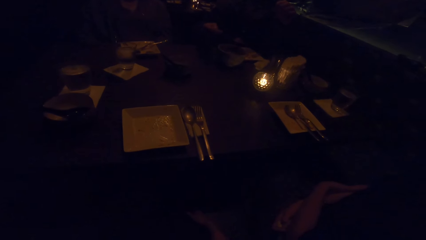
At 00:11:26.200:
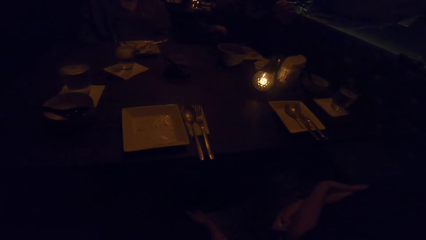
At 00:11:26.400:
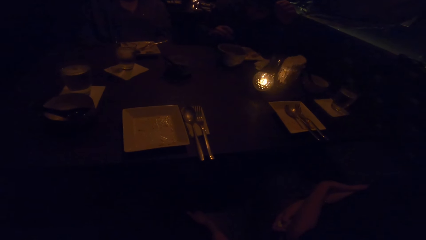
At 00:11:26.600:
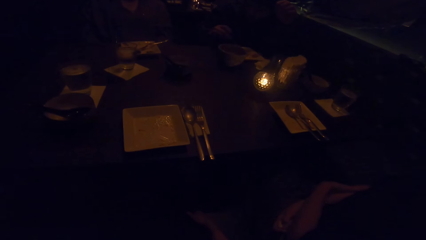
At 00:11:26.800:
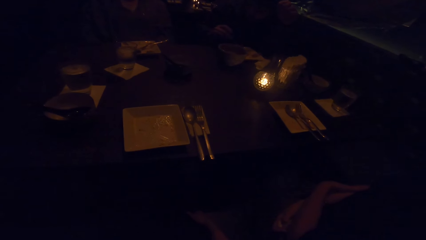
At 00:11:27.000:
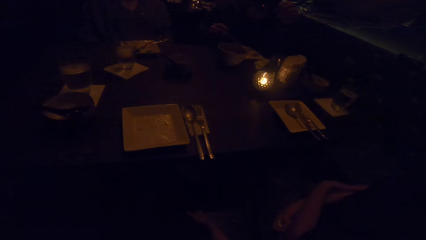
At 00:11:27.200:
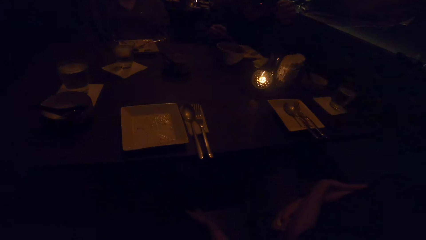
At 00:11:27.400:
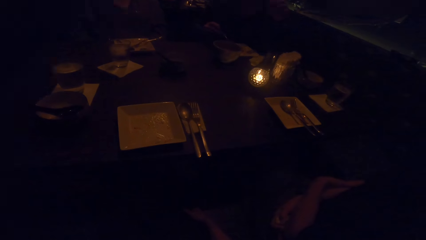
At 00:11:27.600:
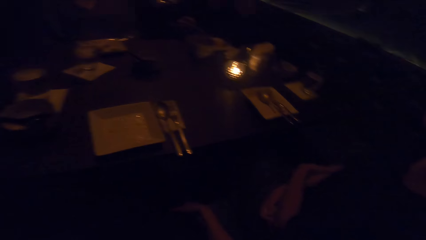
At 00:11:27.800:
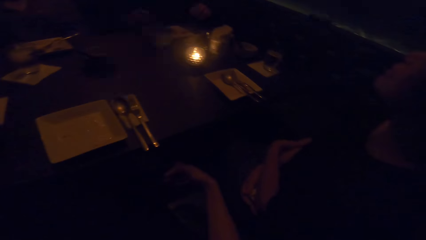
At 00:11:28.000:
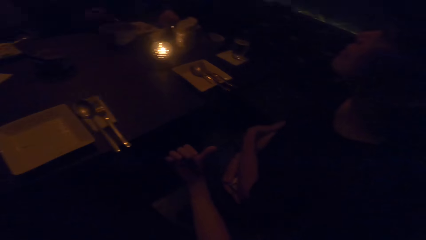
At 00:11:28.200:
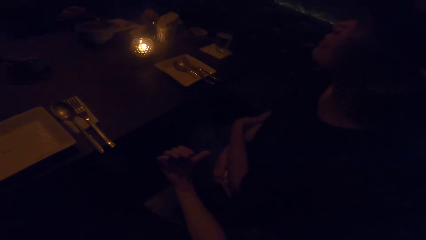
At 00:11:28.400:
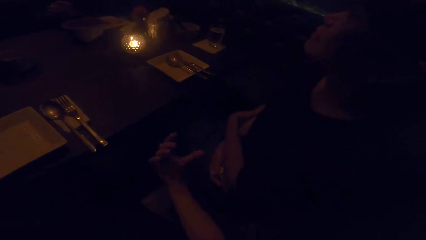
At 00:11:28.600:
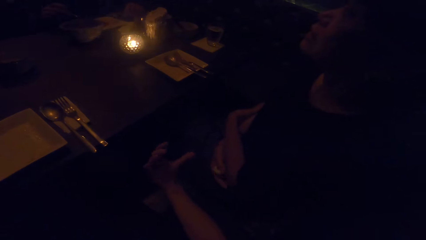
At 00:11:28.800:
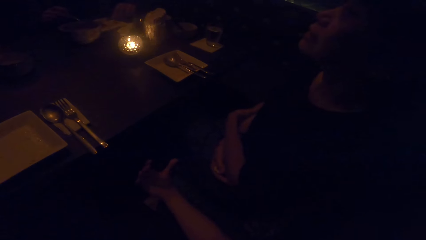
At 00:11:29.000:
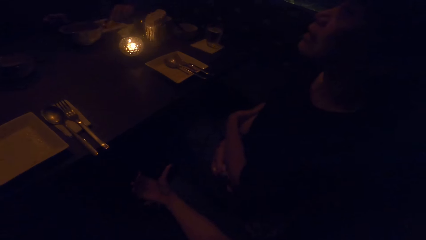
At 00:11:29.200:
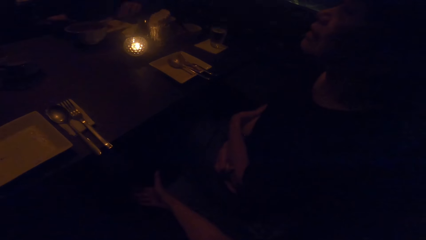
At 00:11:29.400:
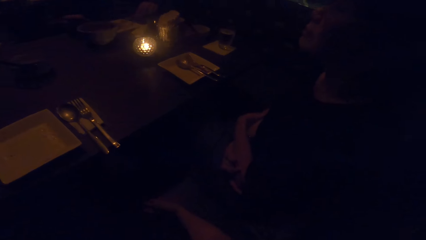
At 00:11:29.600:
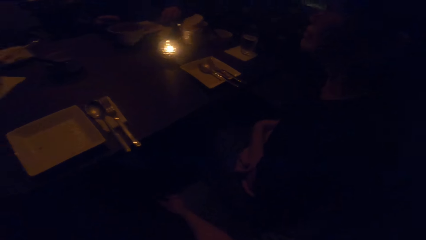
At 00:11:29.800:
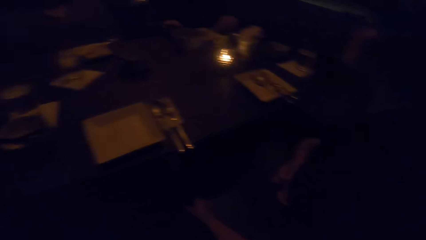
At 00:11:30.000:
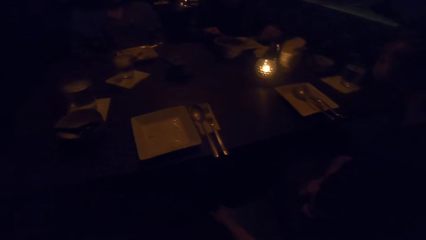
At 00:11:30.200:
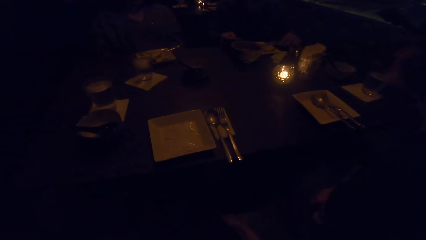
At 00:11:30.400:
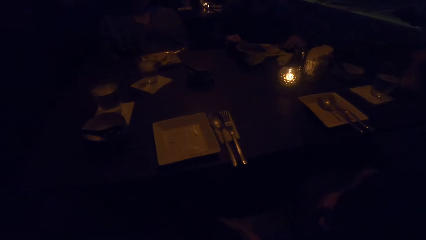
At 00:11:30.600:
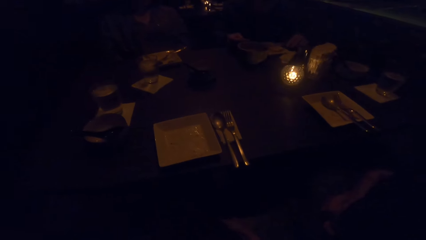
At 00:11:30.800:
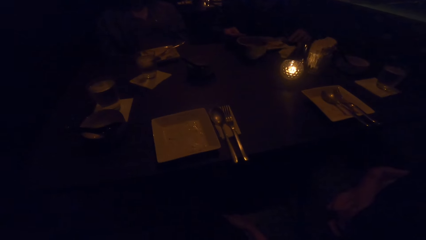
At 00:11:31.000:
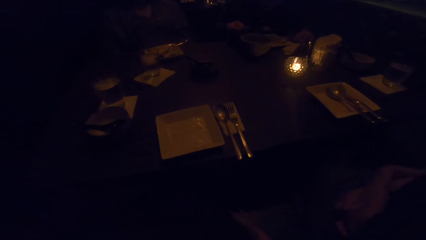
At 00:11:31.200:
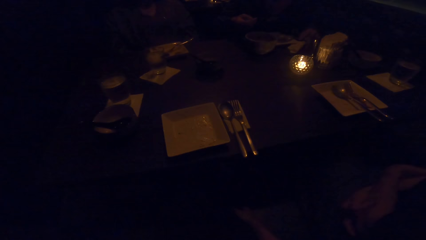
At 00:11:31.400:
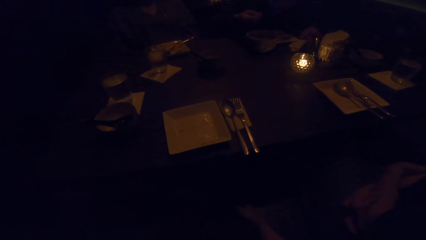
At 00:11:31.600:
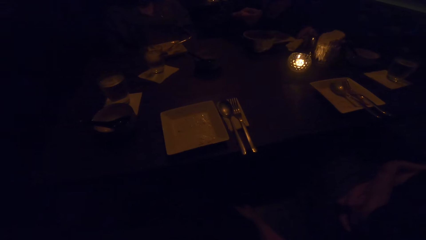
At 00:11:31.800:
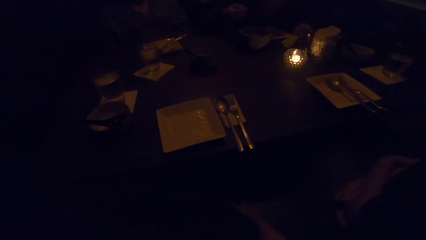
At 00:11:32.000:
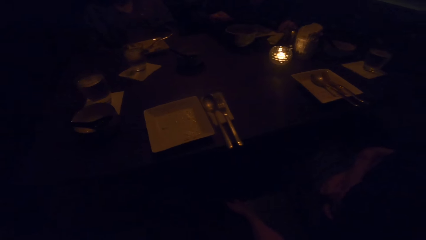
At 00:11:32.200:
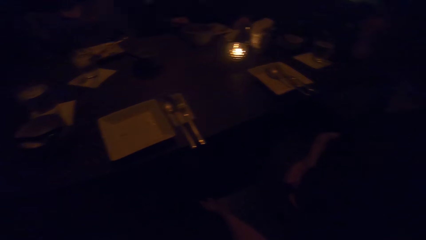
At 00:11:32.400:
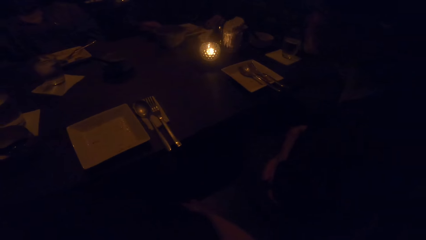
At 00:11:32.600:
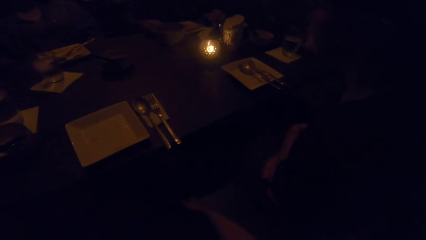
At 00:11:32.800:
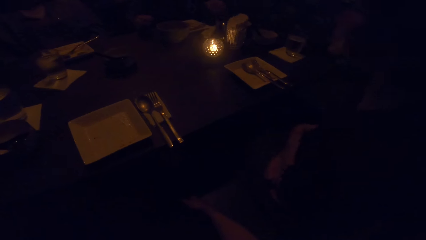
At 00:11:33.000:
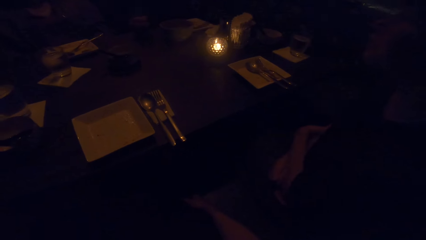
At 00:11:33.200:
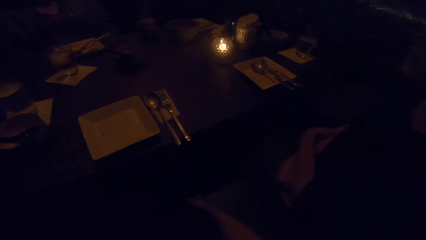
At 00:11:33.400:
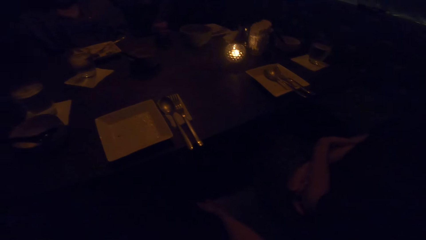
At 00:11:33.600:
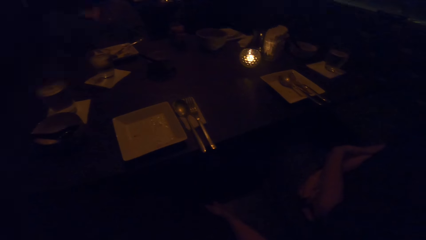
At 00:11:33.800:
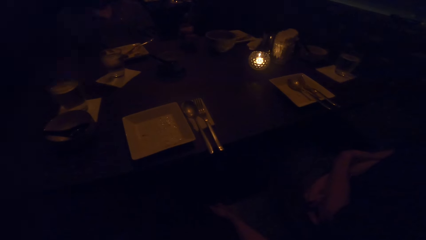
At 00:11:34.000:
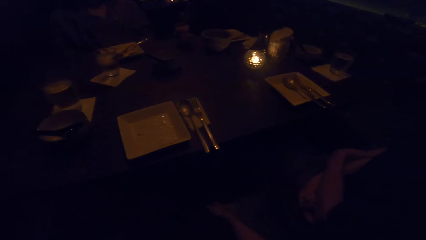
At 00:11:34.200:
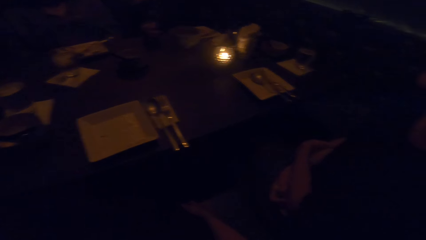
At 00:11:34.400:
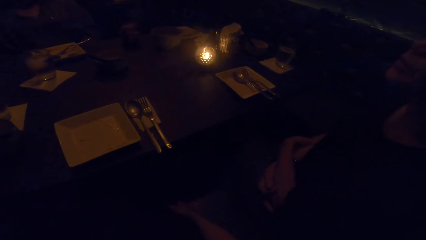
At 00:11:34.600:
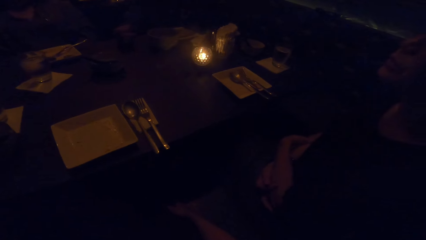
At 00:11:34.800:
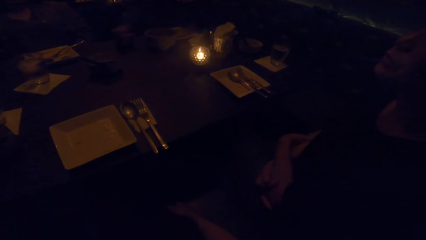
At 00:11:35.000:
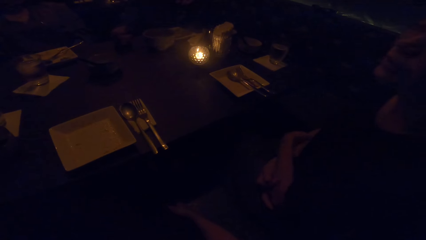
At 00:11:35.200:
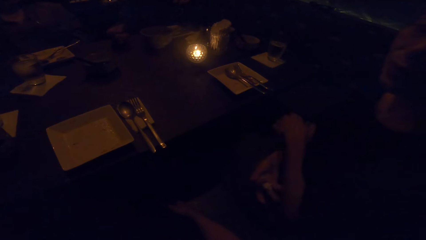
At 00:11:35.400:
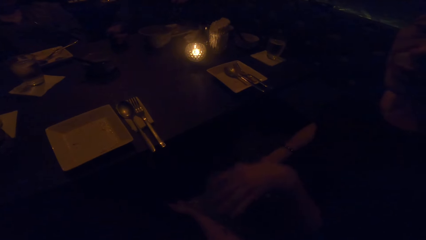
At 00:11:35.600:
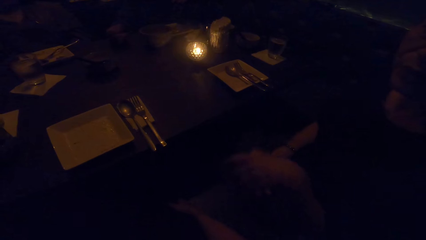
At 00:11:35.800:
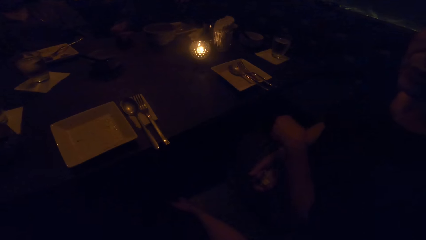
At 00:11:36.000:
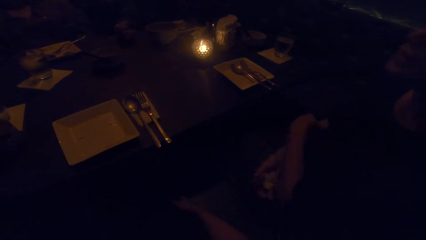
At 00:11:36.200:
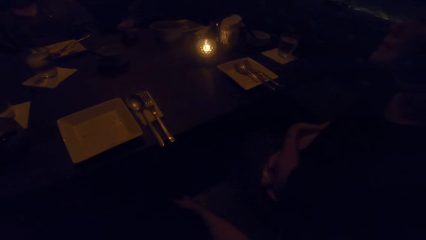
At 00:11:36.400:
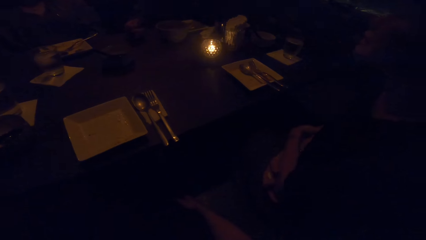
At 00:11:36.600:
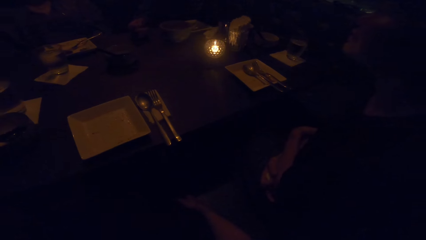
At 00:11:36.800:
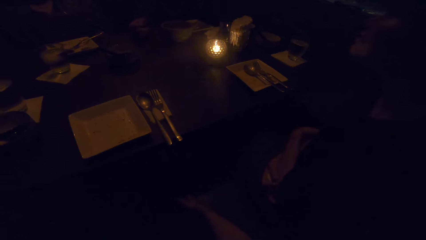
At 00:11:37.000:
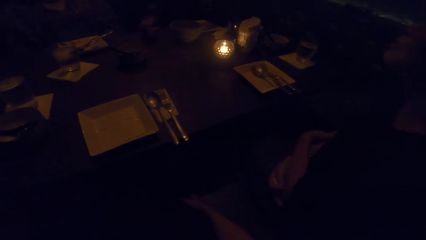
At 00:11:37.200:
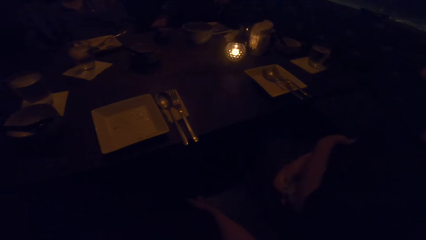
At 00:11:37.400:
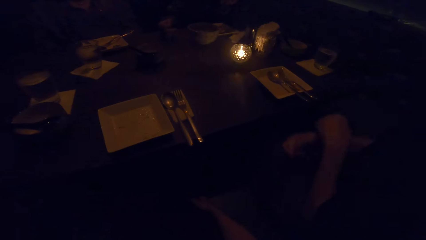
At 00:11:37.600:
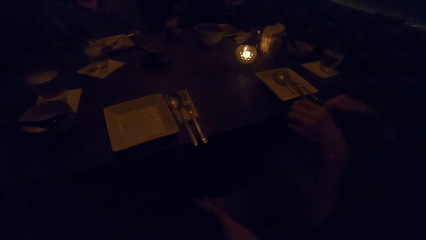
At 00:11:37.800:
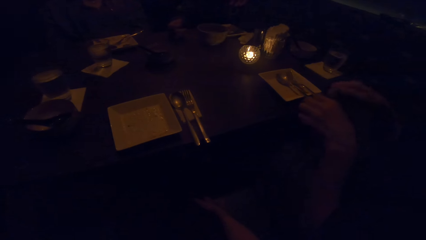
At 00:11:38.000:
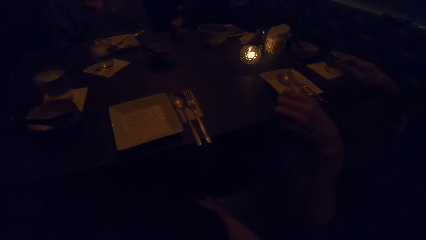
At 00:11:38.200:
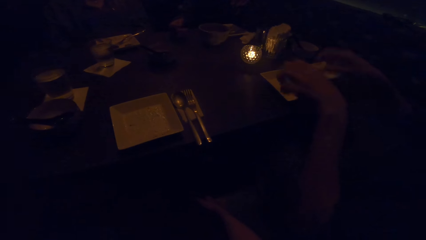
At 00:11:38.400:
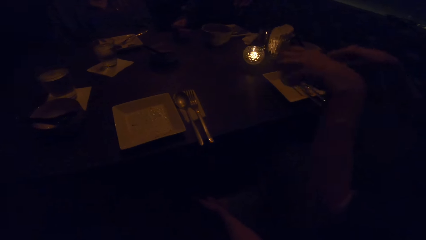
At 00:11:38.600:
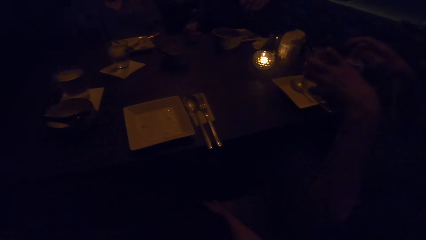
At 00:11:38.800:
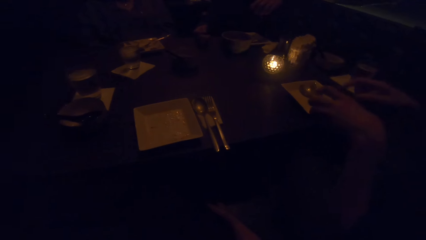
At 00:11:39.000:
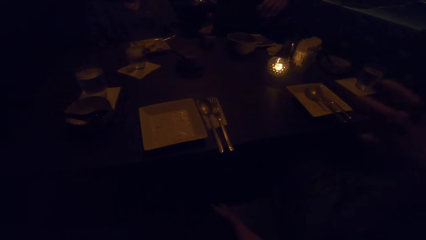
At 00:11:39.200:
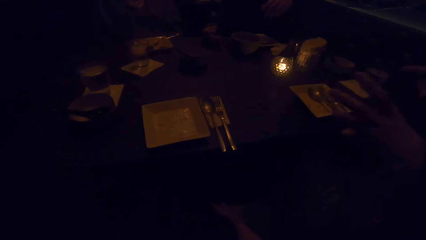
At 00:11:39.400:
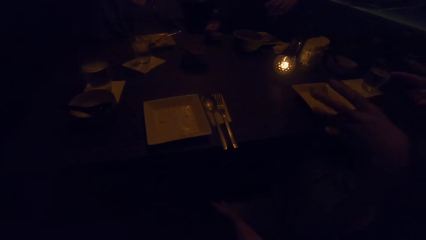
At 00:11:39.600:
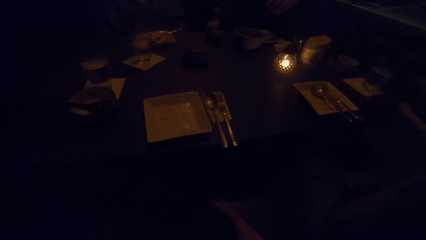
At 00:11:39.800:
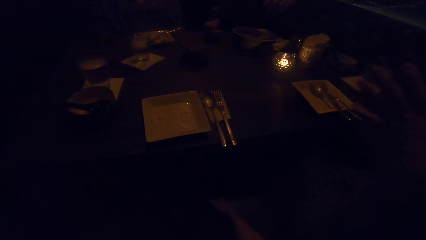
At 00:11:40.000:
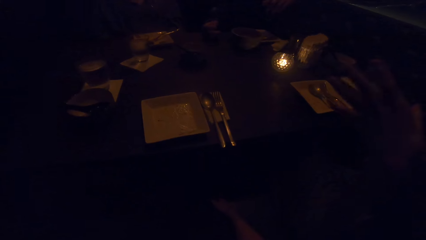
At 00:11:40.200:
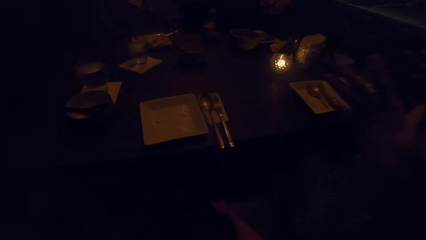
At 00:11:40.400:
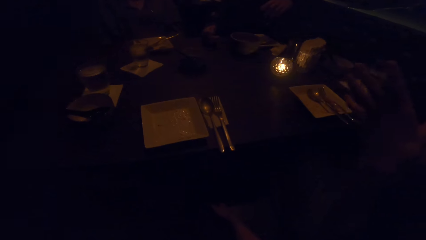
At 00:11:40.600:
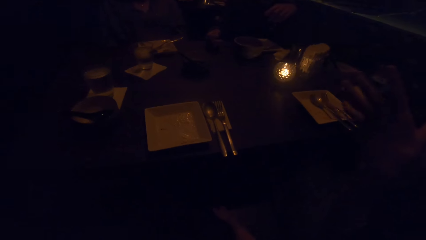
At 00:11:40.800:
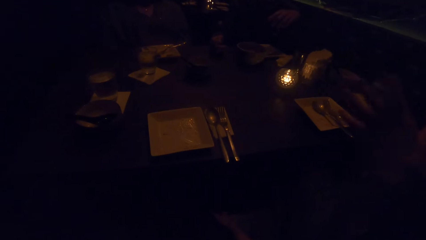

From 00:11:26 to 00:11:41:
The camera wearer looks at a woman. The woman talks to the camera wearer.
